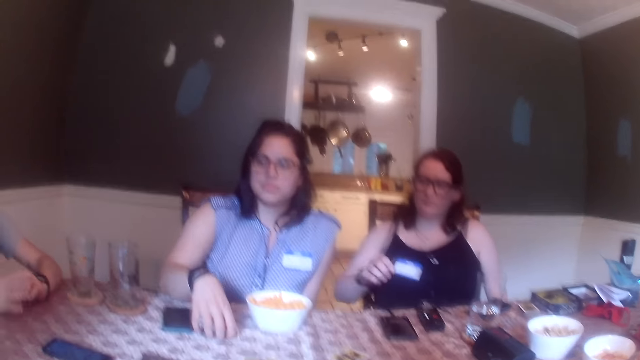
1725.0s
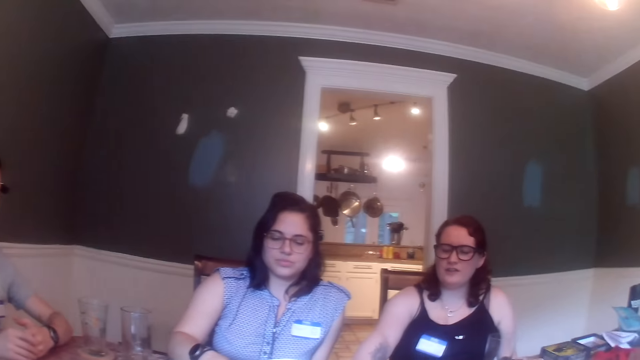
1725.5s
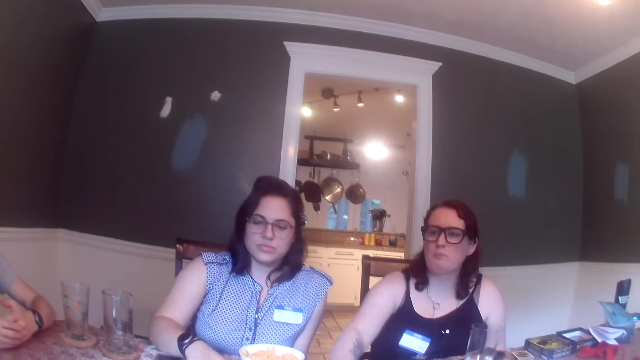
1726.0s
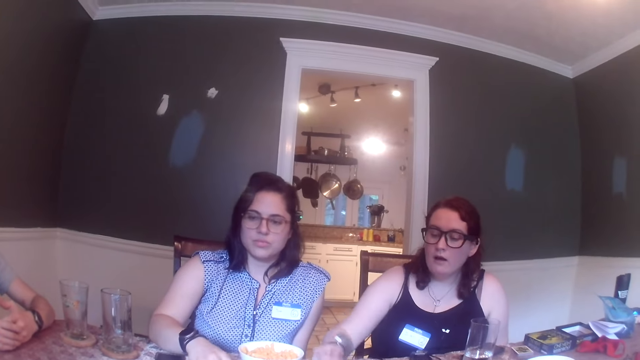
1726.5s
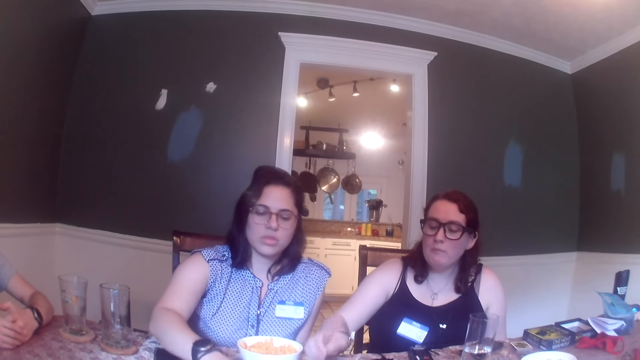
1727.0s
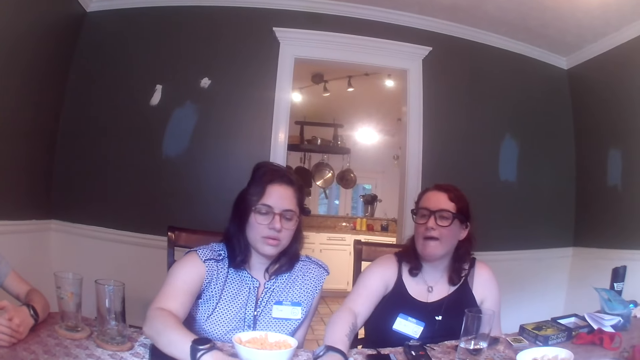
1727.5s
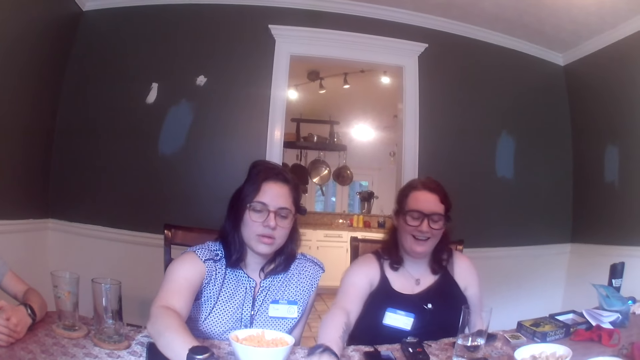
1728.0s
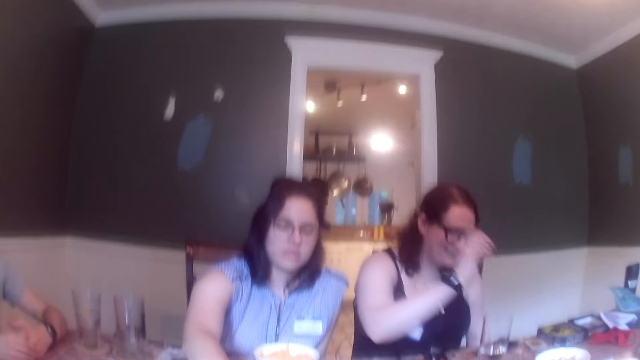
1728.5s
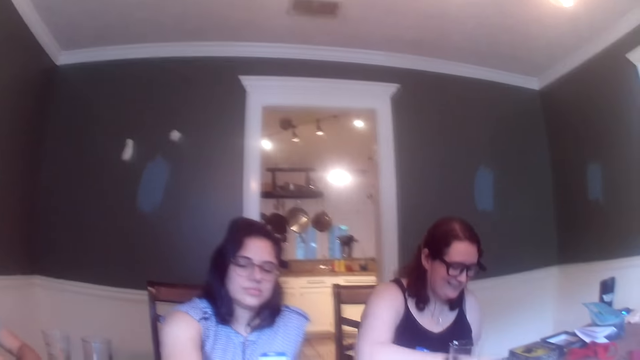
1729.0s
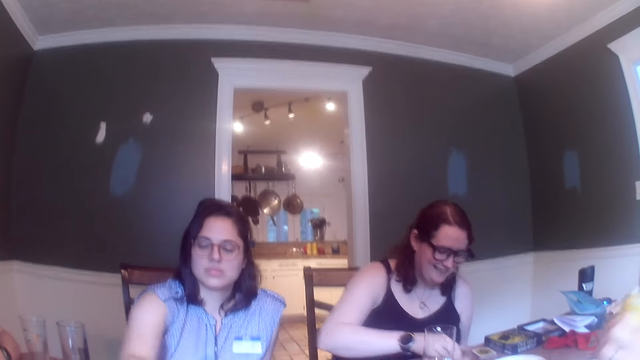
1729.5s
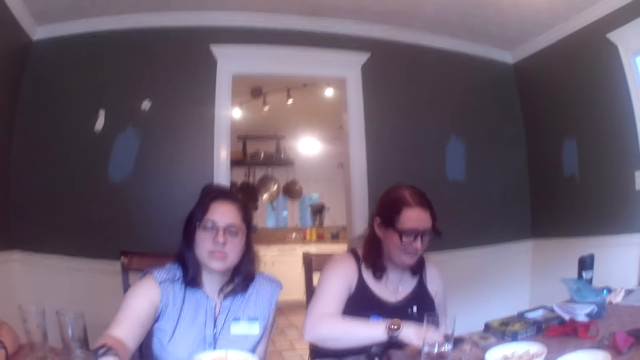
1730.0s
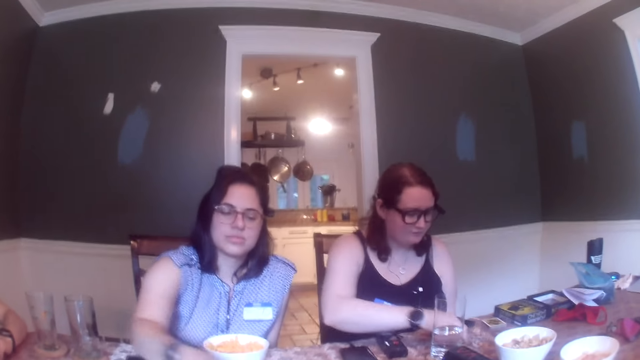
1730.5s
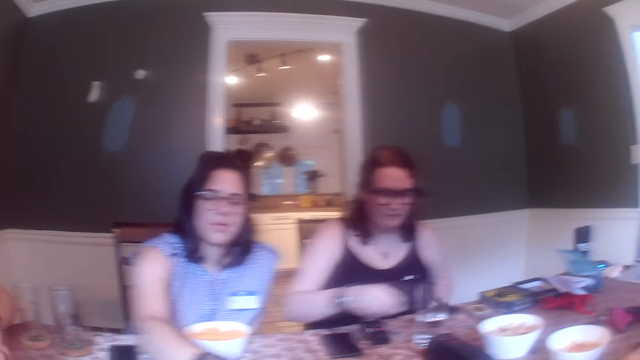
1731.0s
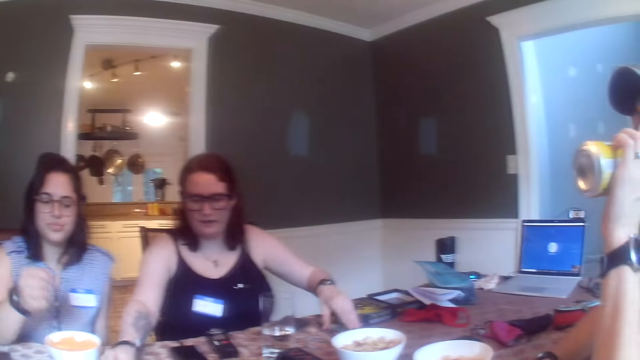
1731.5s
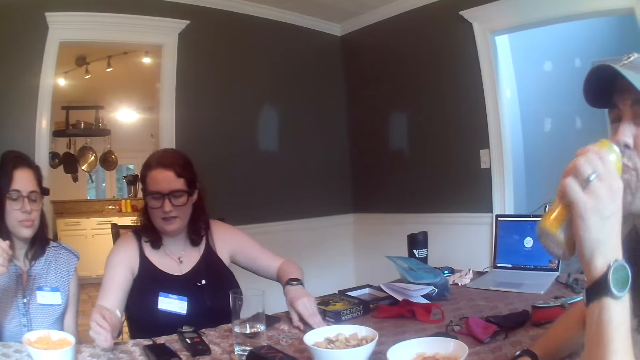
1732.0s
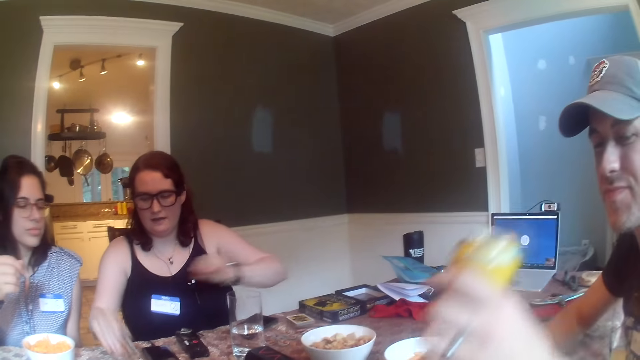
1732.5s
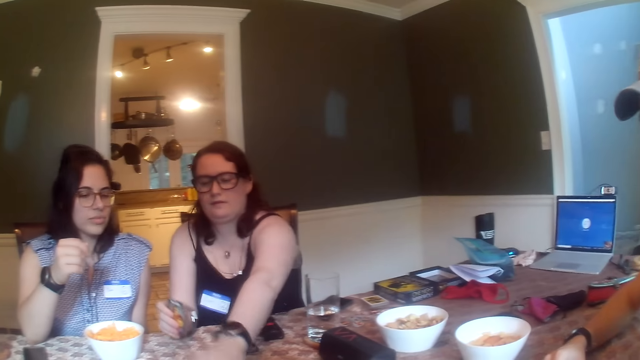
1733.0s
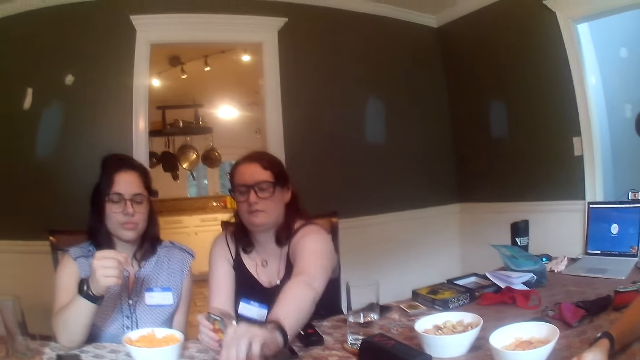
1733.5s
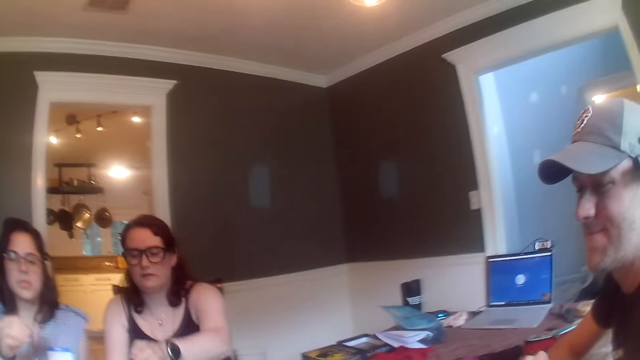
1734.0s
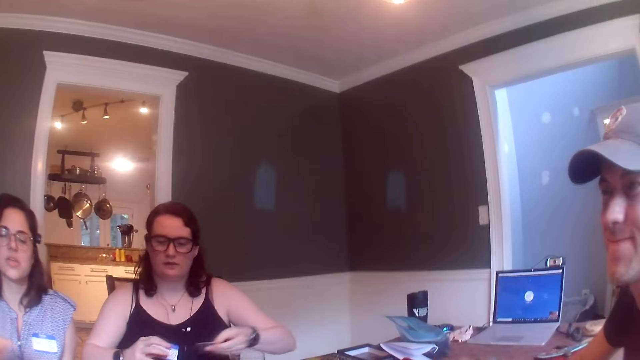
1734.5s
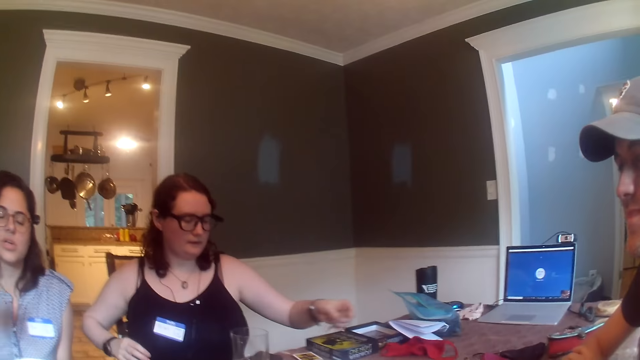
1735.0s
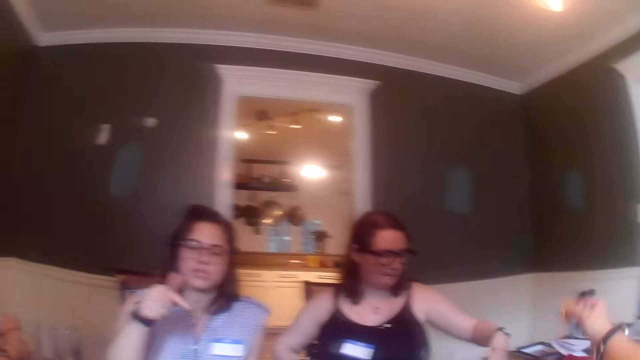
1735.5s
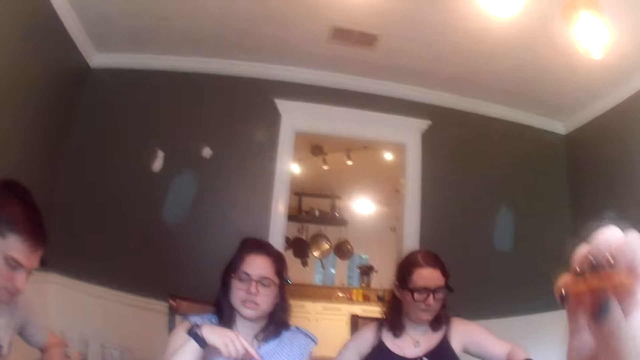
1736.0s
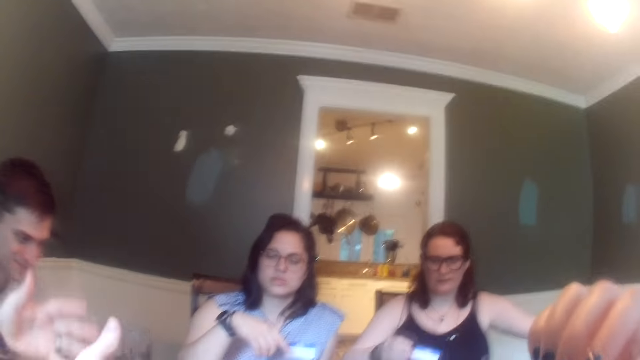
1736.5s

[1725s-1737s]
A woman moves cards on the table. She picks up a card from the table with her right hand. A man drinks a drink. The woman picks up the card from the table with her left hand. She drops the card on the table with her left hand. The man places a can on the table. The camera wearer picks up a snack. The woman passes the card on her right hand to her left hand and puts the card on a stack of cards.

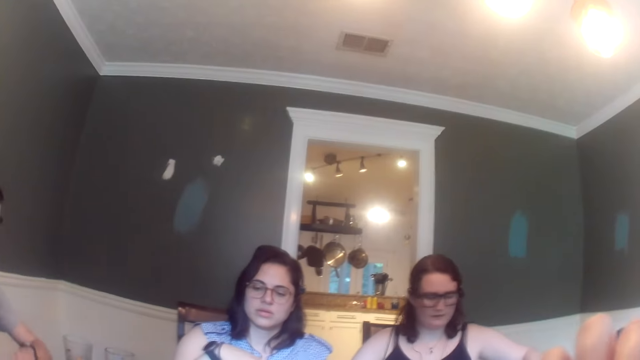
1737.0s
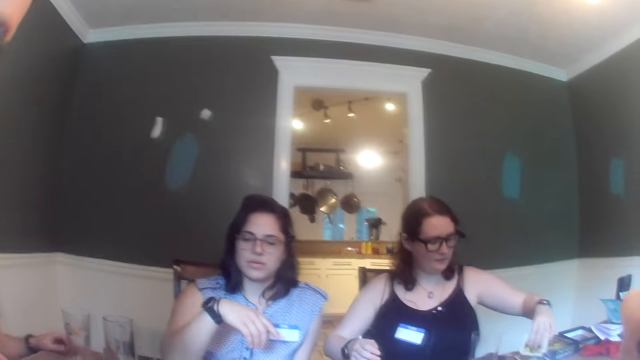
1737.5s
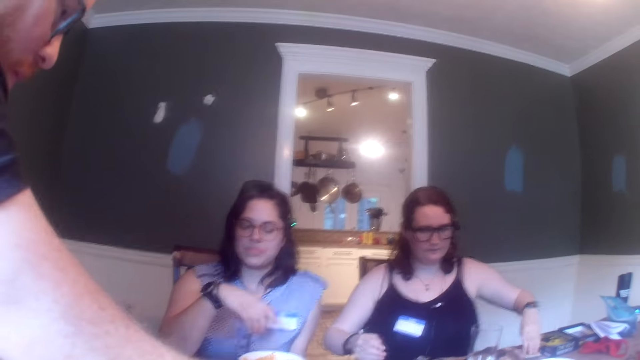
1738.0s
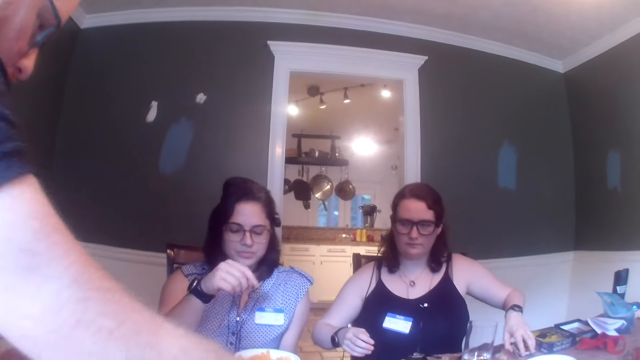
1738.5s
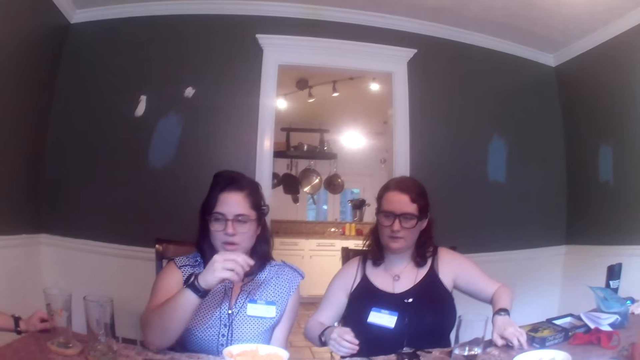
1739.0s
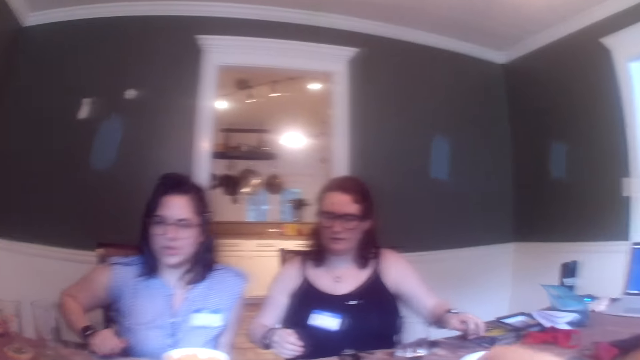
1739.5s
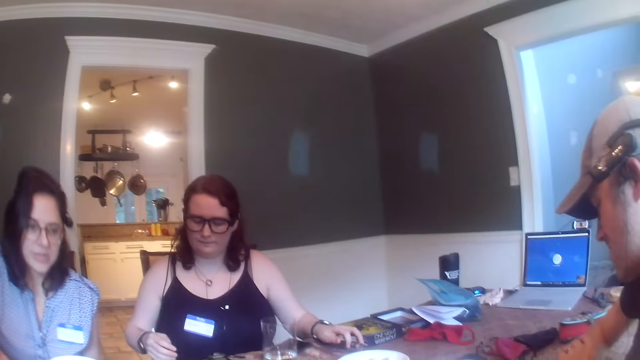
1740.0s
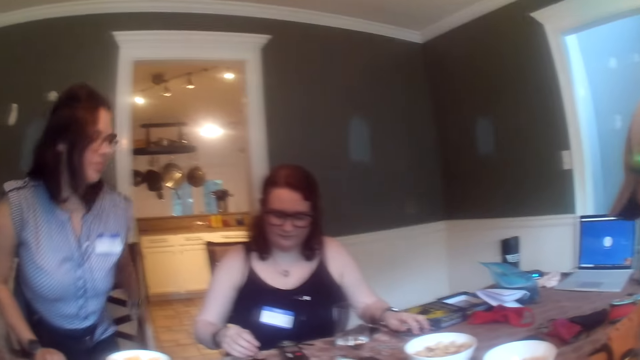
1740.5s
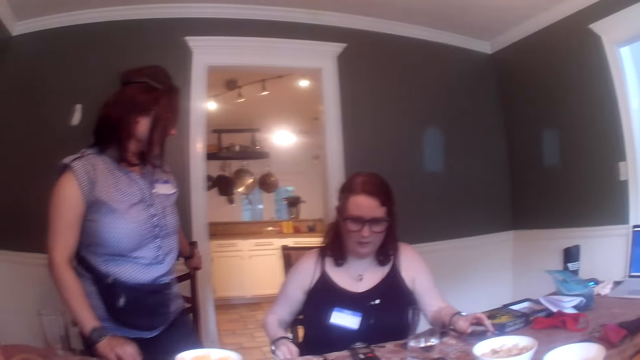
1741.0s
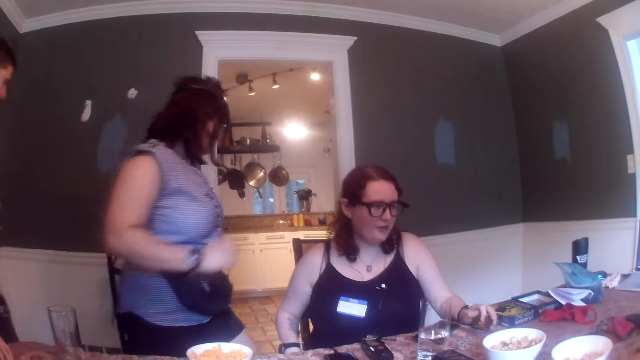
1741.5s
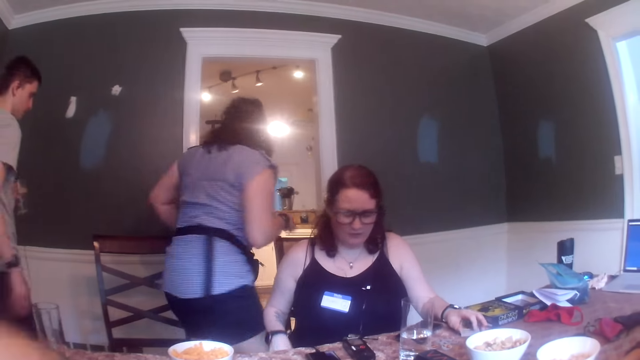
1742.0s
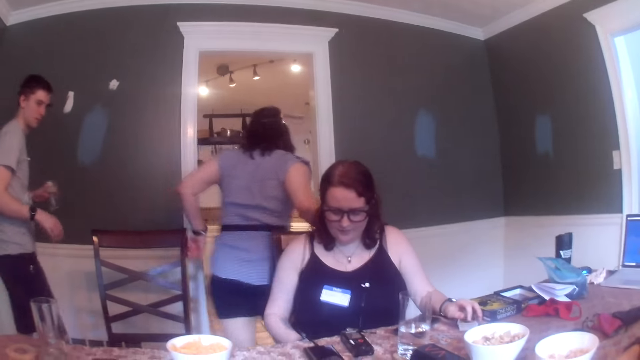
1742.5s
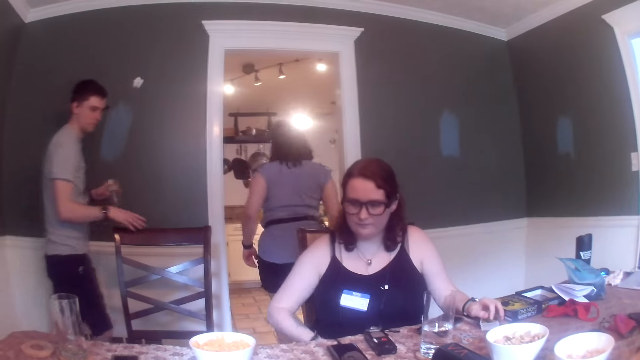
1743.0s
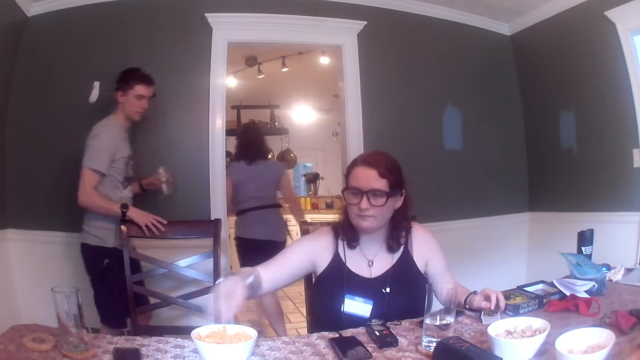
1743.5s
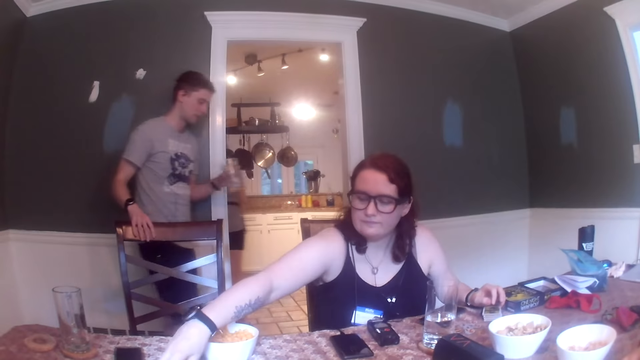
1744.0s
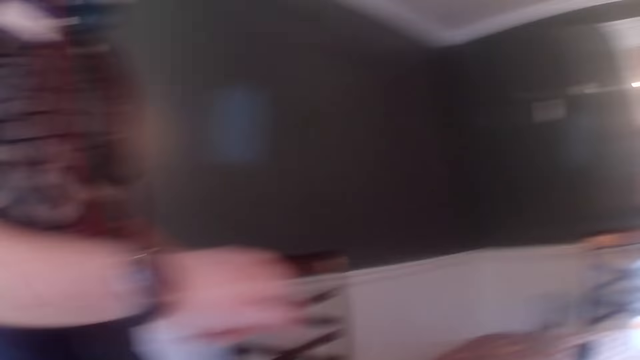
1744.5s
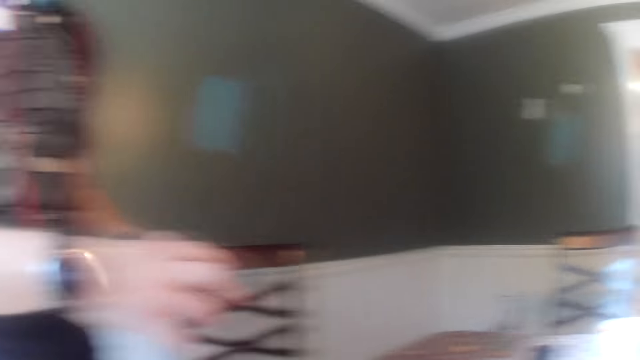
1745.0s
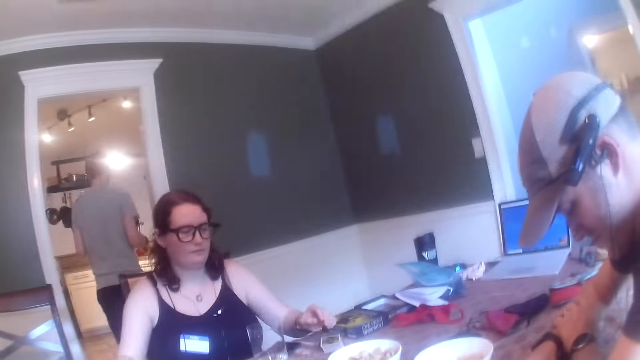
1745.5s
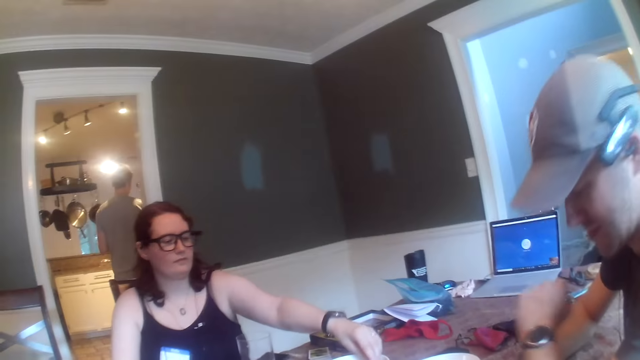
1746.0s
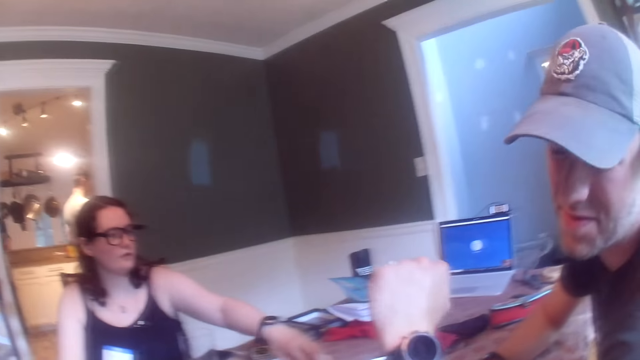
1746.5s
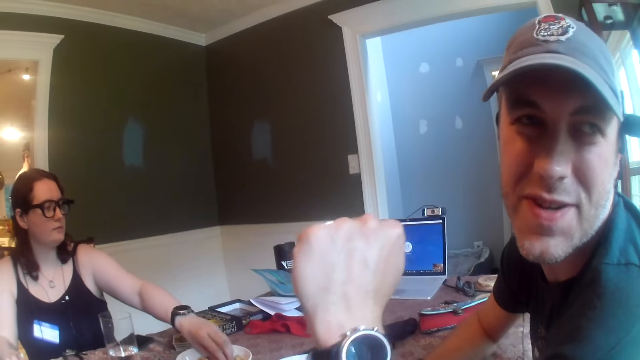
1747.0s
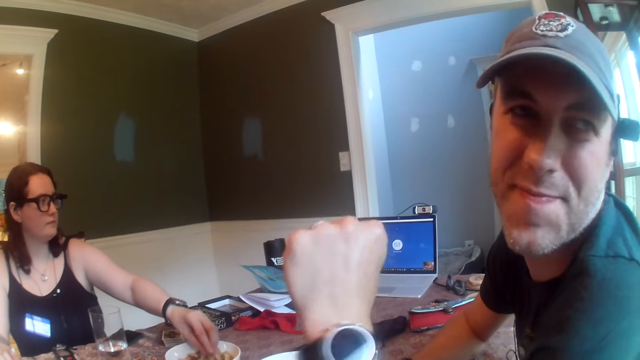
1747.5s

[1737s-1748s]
The camera wearer eats the snack. A woman arranges the stack of cards with her left hand. A man converses with the people at the table. Another man moves the hand. Another woman stands from her chair and moves the chair with her left hand. The first woman interacts with everyone at the table. The other woman and the first man walk in the house. The first man touches the chair with his right hand and pushes the chair with his right hand. The first woman moves a card on the table. The other man holds cards. A third man interacts with the camera wearer. He shows the camera wearer the wristwatch on his left hand. The first woman picks snacks and eats some cookies from the plate with her left hand.
